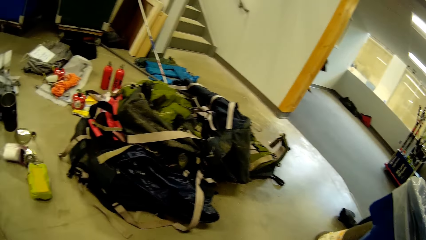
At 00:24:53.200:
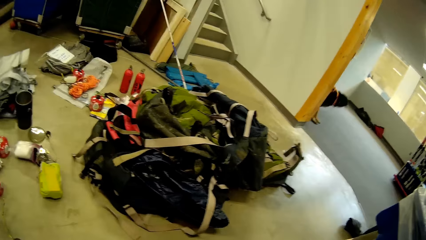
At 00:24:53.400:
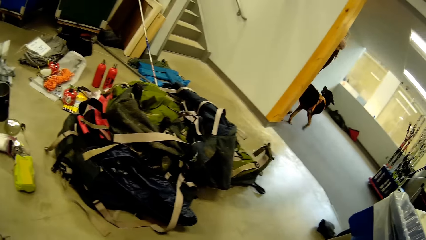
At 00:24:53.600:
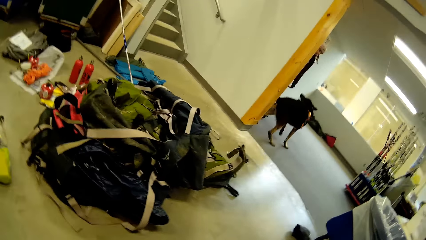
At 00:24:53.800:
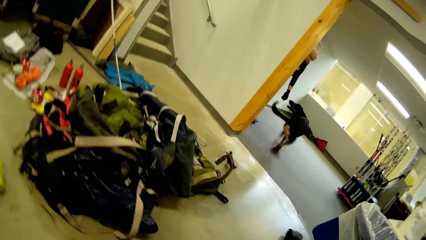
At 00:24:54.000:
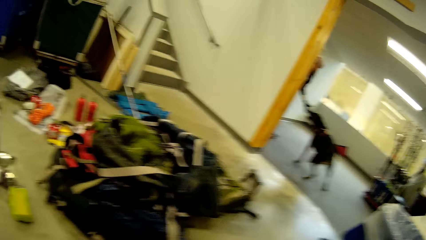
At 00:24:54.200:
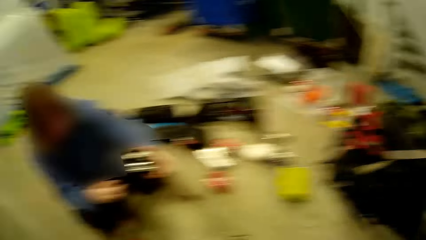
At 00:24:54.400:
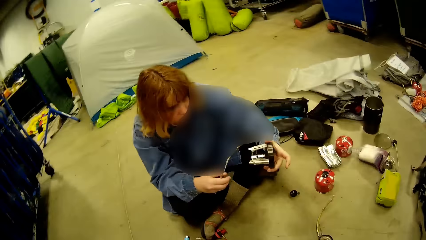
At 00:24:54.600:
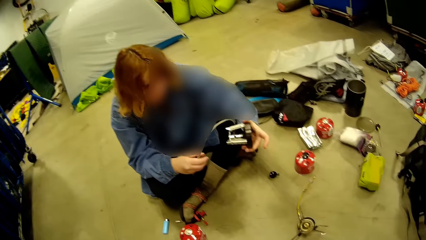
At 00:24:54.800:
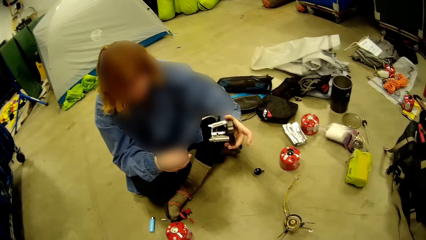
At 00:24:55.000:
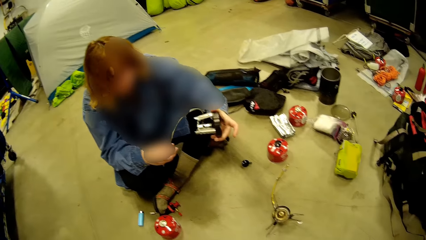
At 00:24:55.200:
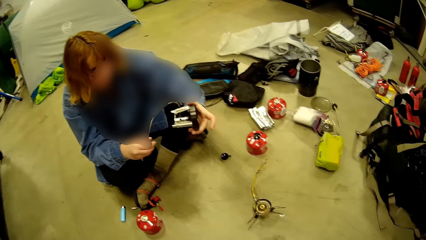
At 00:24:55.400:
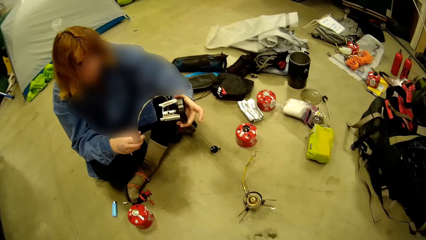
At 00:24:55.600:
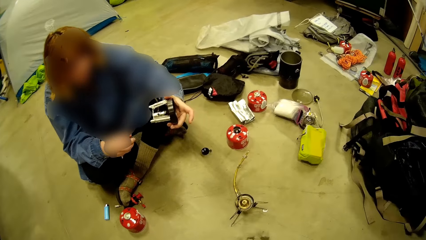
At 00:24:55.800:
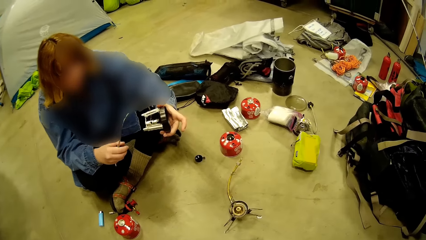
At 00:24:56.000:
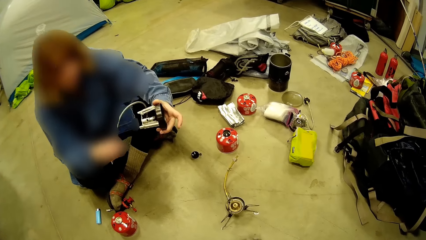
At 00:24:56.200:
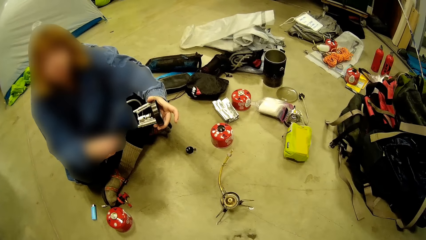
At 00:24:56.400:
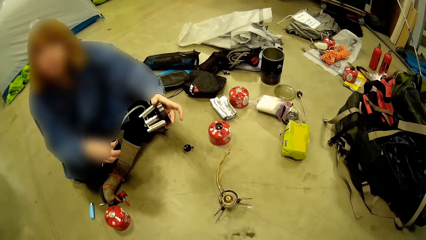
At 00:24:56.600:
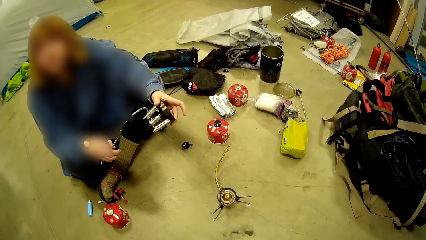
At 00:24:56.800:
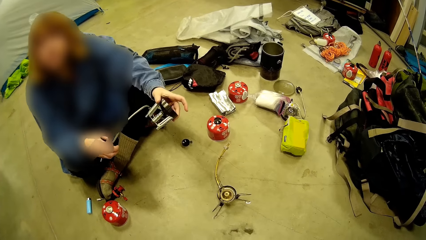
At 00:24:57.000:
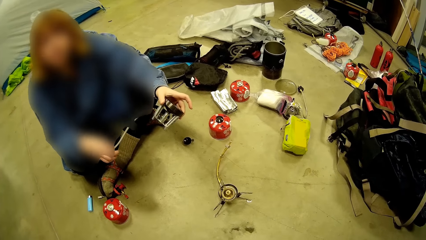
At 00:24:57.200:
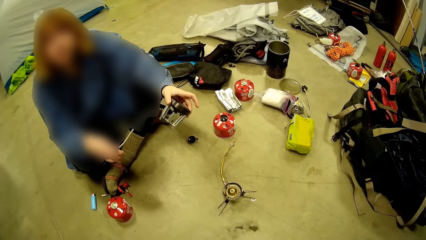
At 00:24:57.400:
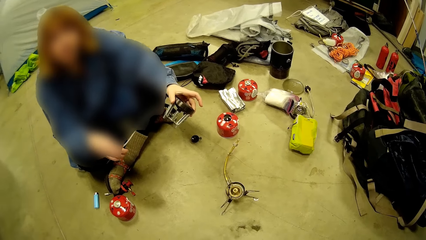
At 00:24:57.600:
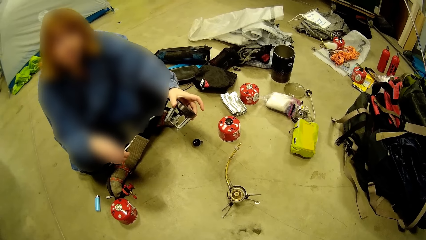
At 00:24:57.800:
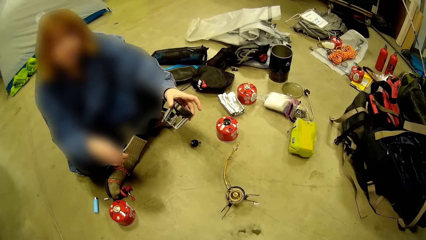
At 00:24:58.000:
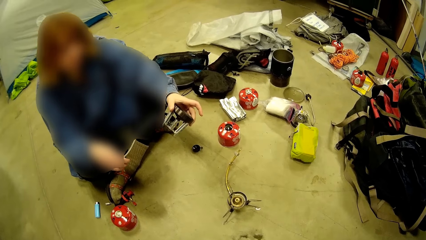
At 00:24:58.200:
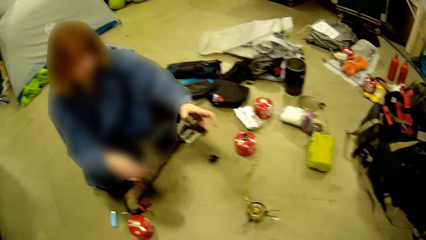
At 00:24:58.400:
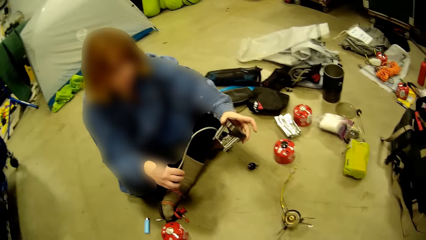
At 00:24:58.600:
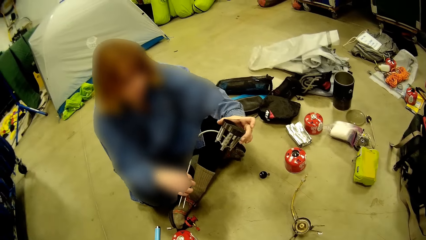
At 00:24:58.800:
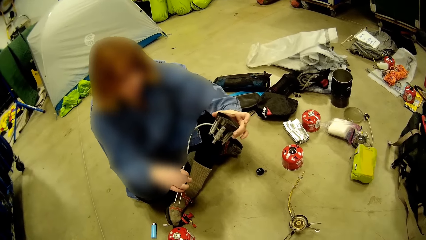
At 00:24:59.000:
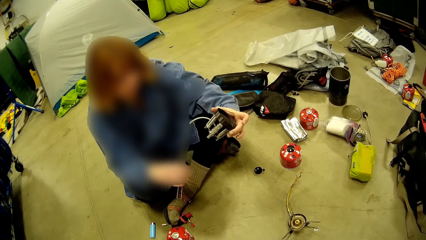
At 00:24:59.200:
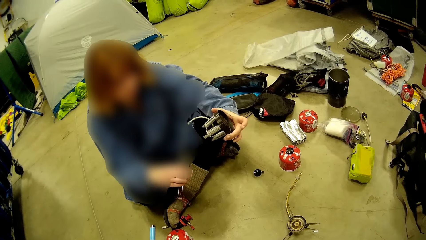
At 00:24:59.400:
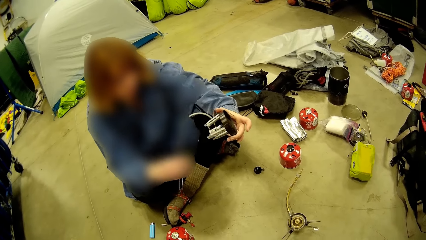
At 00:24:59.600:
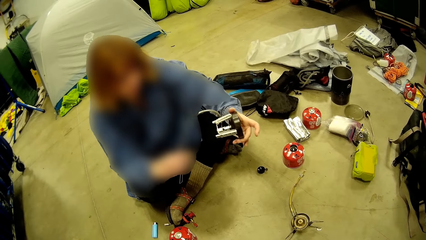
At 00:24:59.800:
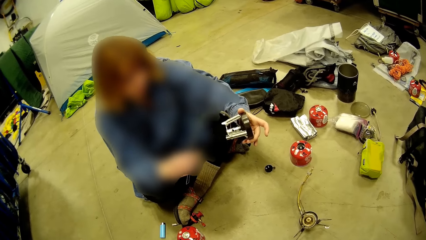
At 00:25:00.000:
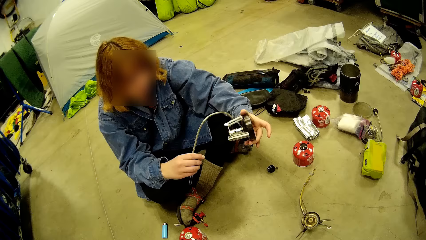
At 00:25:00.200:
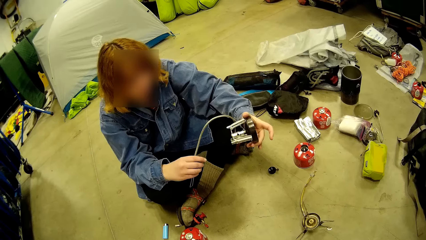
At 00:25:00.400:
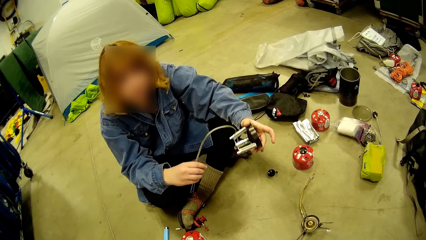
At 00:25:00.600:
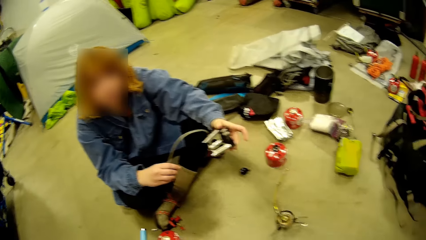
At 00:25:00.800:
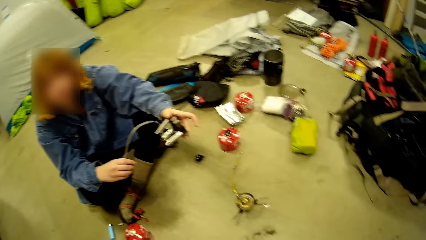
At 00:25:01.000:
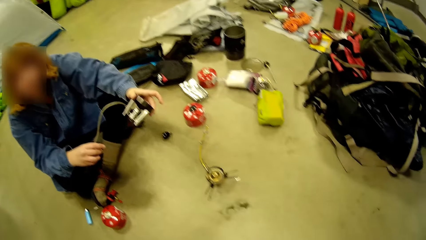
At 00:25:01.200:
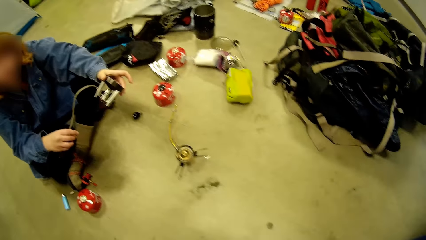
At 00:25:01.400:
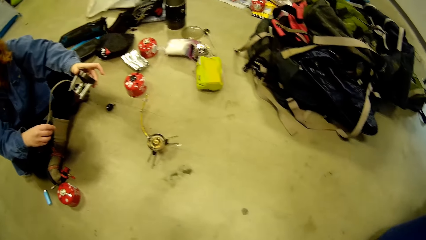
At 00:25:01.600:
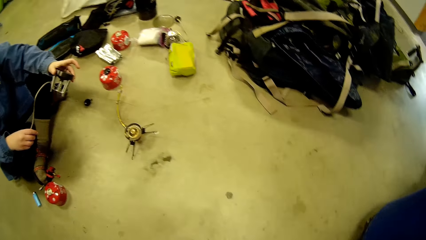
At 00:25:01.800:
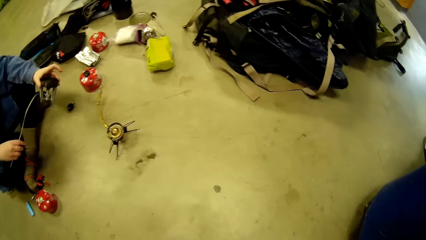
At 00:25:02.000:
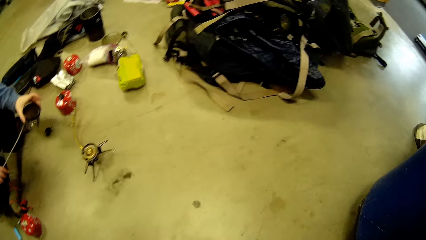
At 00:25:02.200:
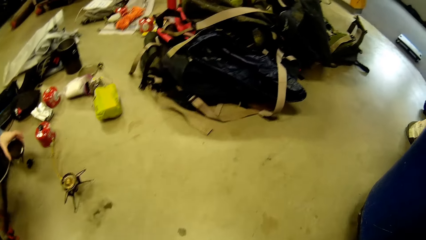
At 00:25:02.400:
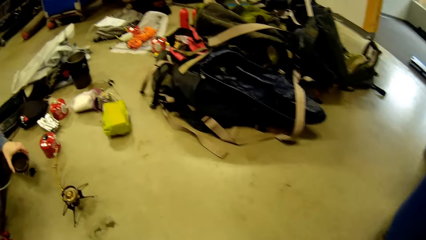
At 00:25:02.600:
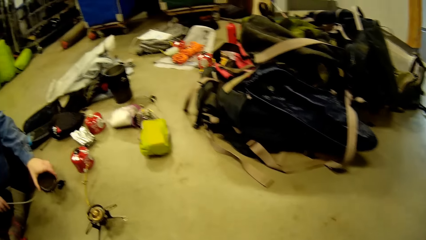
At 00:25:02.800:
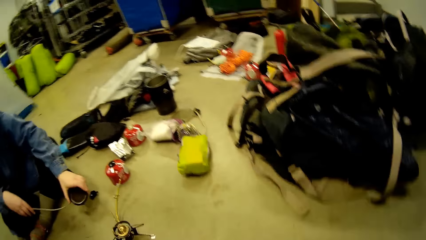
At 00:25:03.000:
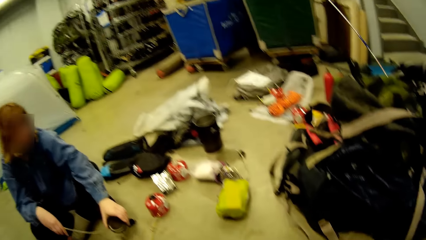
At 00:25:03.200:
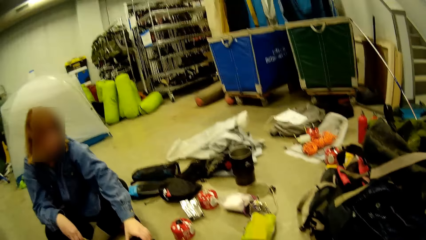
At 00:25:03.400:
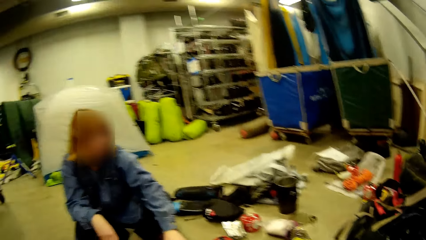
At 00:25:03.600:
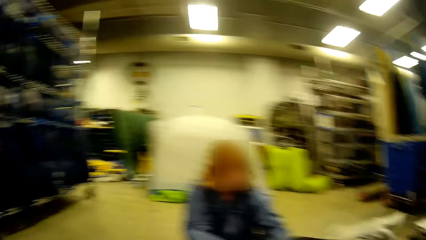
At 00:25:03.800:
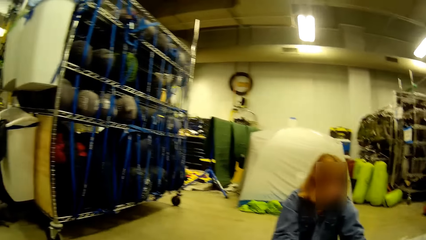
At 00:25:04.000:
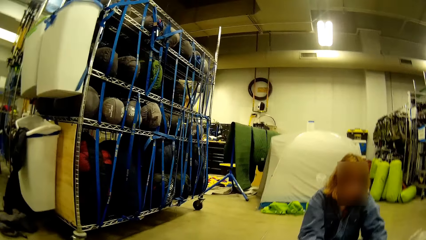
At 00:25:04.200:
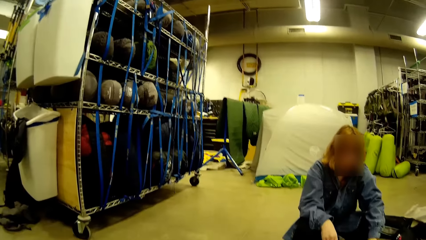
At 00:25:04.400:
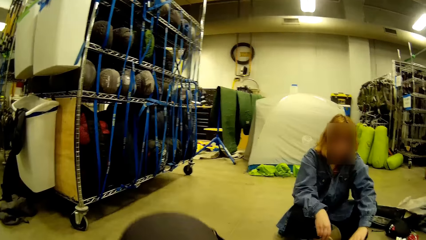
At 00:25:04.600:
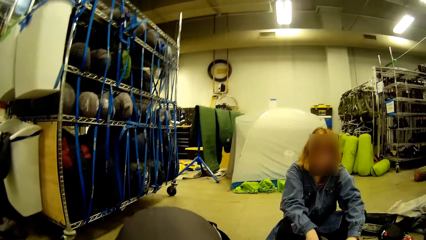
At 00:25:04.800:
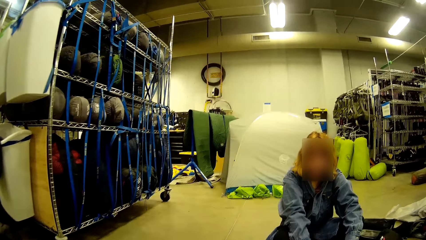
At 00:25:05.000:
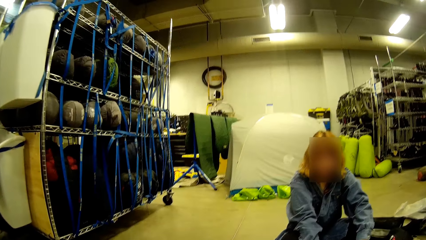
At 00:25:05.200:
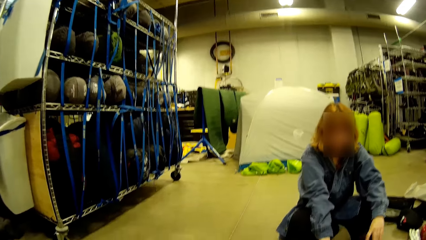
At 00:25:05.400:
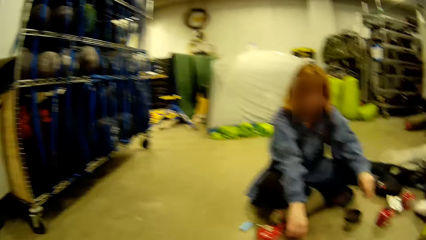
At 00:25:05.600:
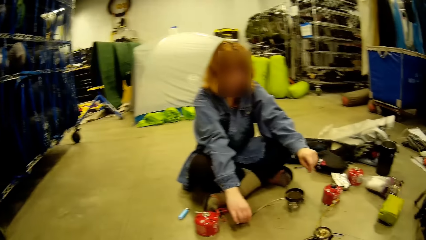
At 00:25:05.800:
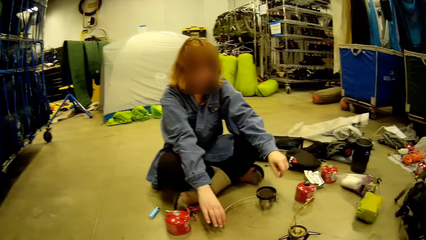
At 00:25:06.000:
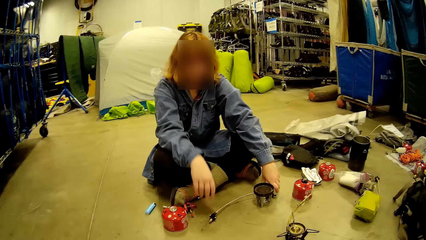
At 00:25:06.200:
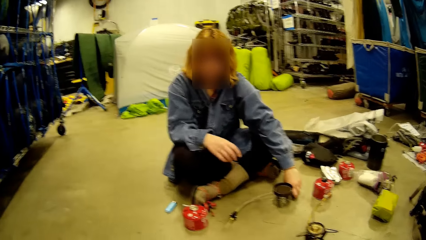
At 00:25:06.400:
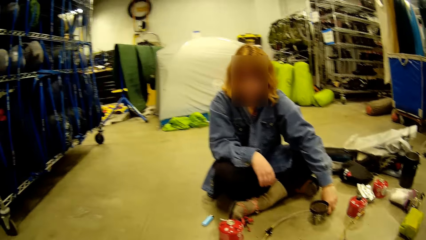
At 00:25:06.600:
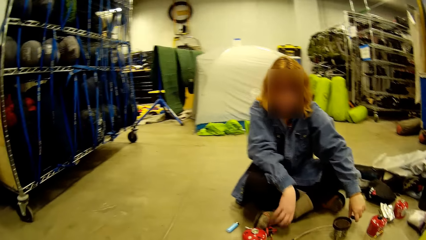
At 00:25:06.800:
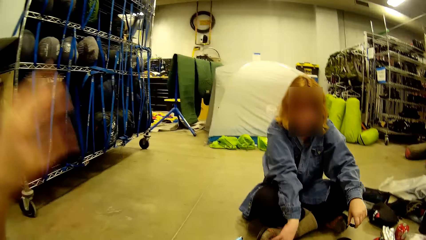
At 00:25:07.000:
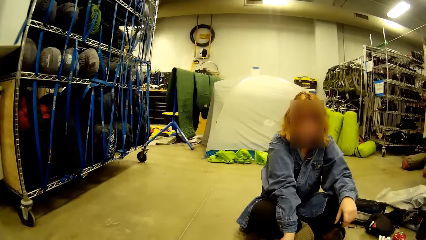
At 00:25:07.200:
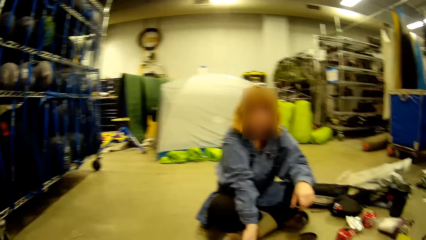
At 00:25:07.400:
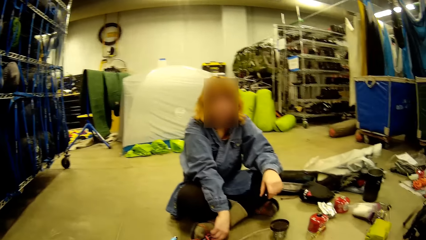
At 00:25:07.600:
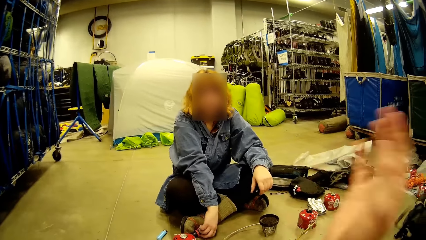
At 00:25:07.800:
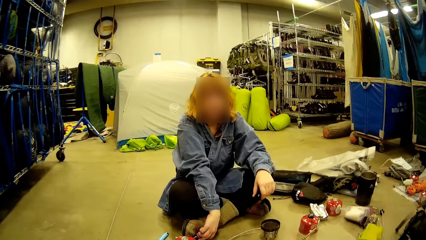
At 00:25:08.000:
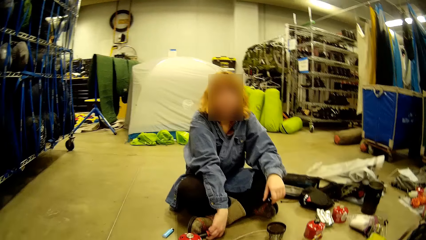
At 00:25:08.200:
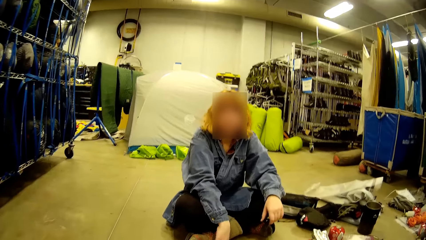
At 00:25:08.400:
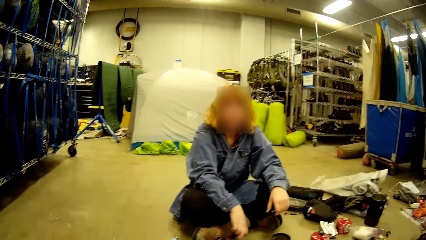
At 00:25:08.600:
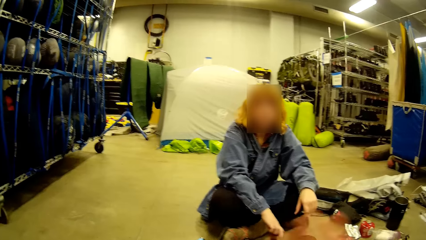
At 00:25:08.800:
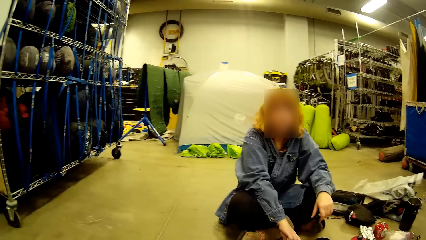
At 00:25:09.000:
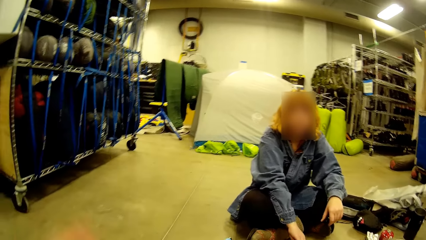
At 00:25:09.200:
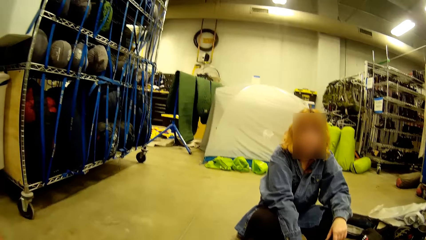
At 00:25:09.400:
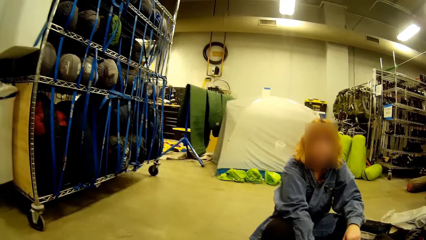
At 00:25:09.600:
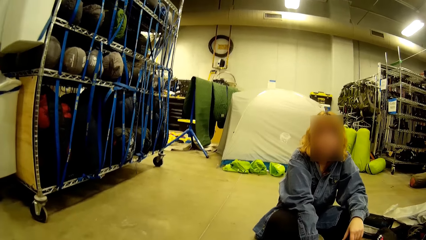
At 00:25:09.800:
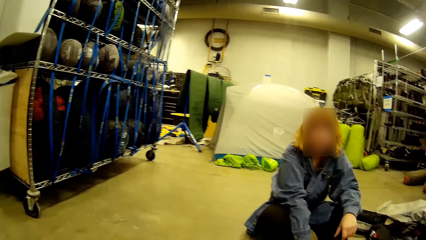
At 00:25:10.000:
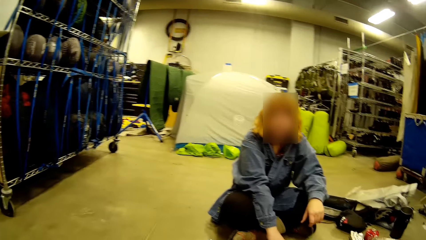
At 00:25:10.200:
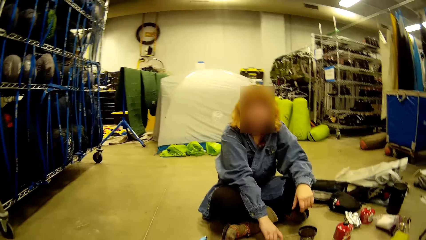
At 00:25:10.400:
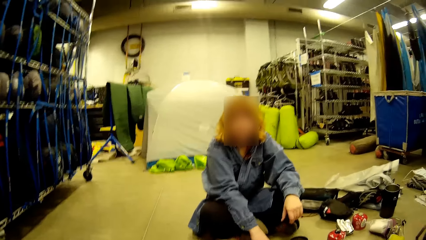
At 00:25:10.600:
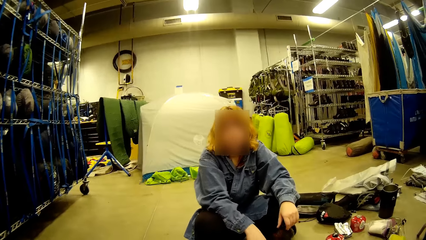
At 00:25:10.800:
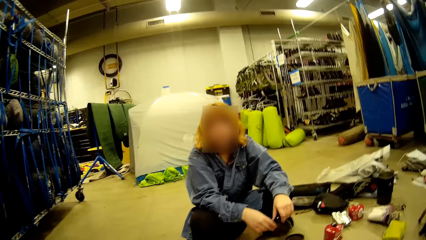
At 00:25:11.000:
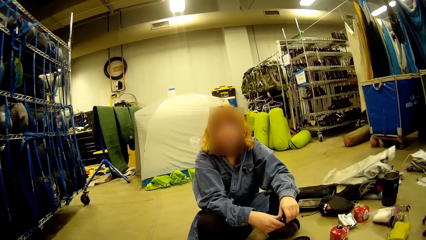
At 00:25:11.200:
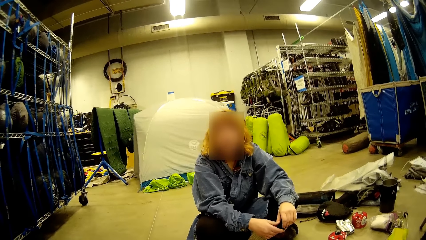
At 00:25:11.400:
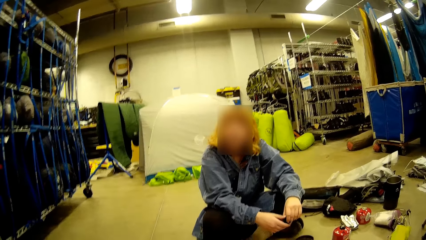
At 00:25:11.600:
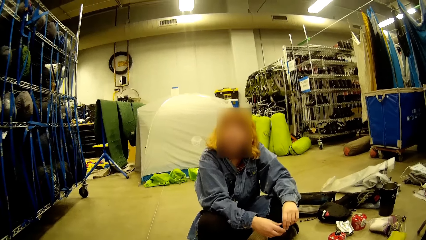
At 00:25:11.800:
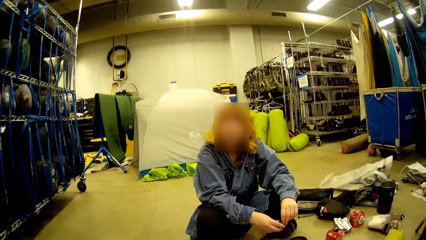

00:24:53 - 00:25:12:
A man plays with a dog. The camera wearer stares at the room. A woman works on the components of the burner in her hand. The woman places the components of the burner in her hand on the floor.
